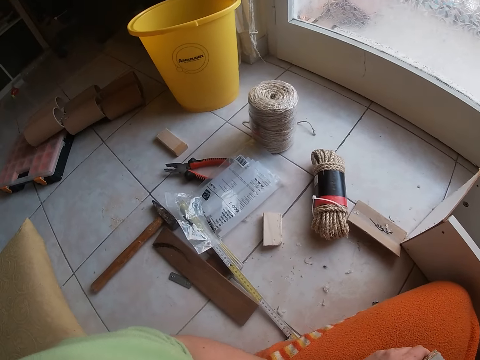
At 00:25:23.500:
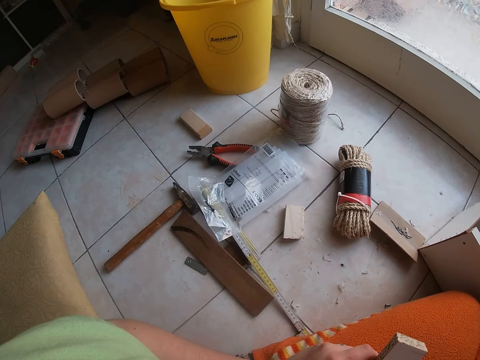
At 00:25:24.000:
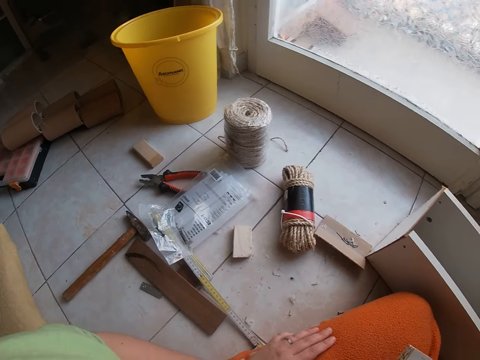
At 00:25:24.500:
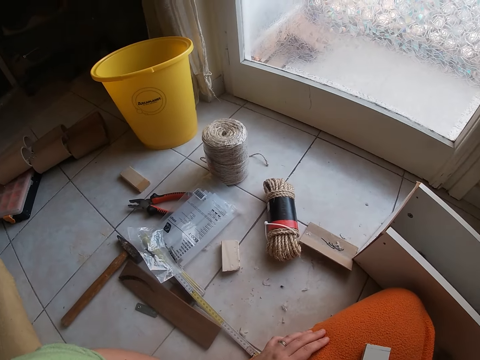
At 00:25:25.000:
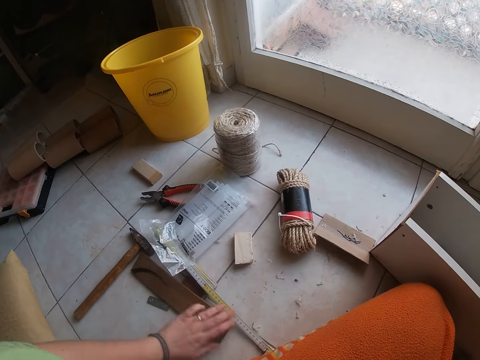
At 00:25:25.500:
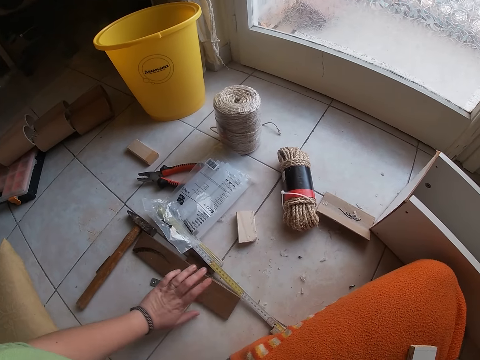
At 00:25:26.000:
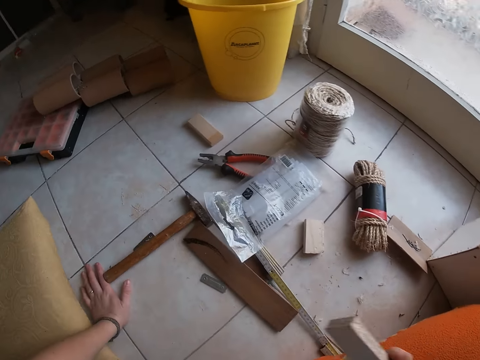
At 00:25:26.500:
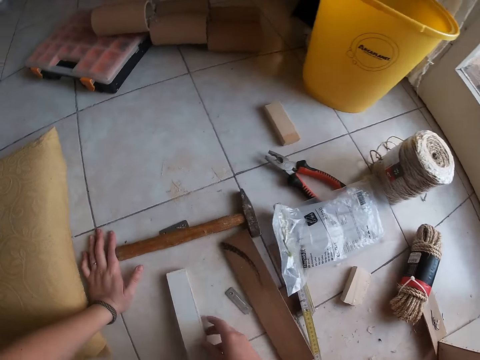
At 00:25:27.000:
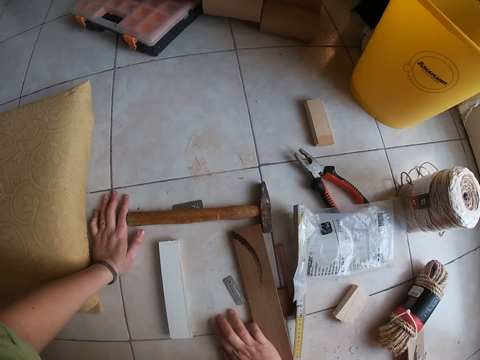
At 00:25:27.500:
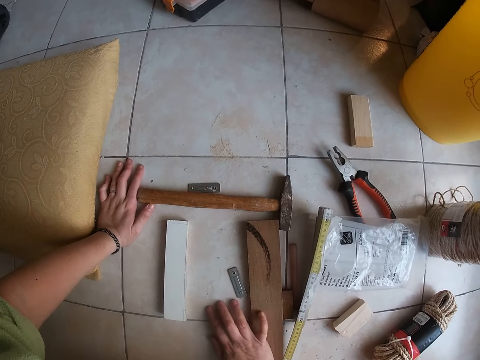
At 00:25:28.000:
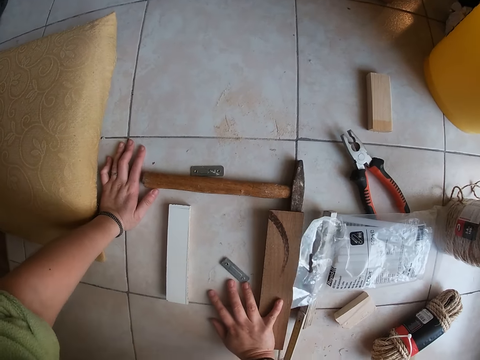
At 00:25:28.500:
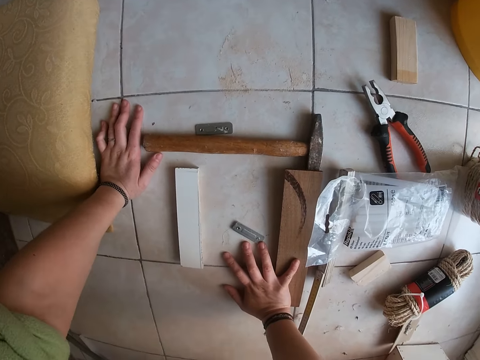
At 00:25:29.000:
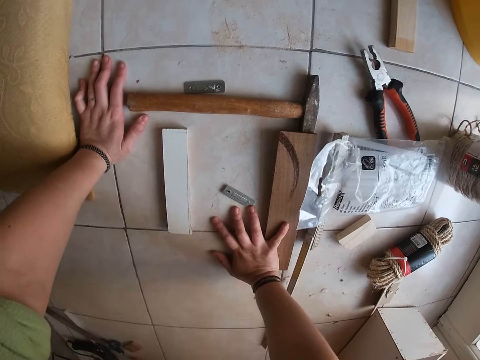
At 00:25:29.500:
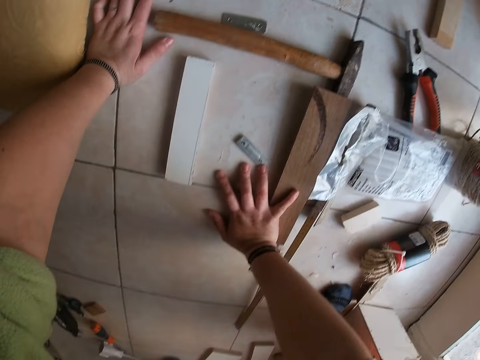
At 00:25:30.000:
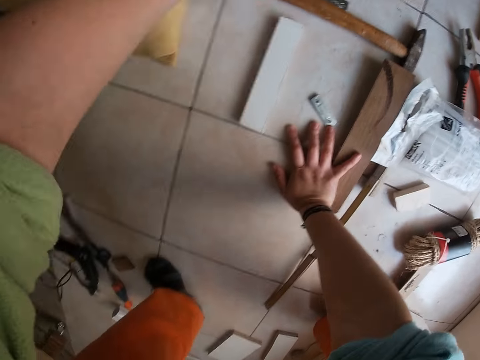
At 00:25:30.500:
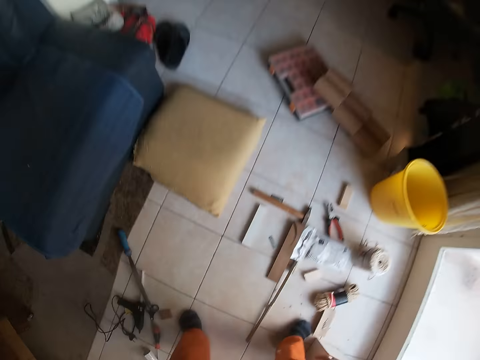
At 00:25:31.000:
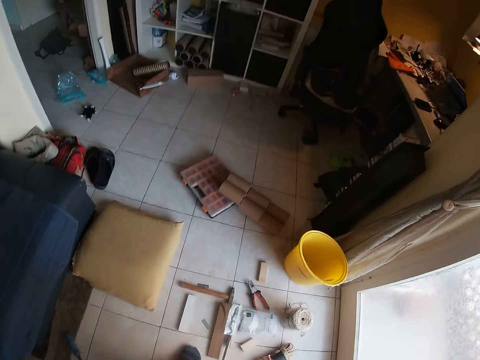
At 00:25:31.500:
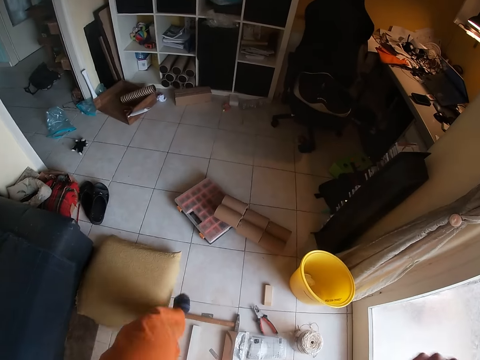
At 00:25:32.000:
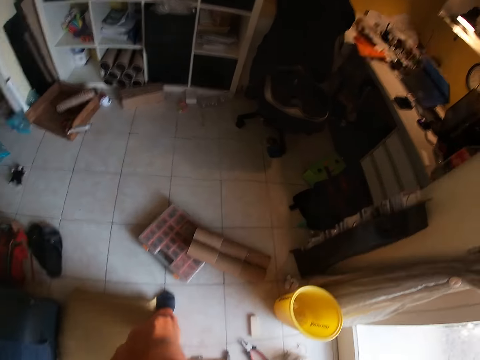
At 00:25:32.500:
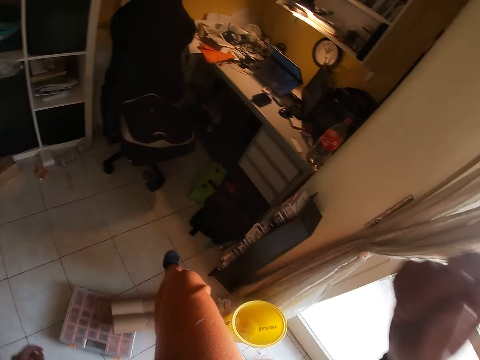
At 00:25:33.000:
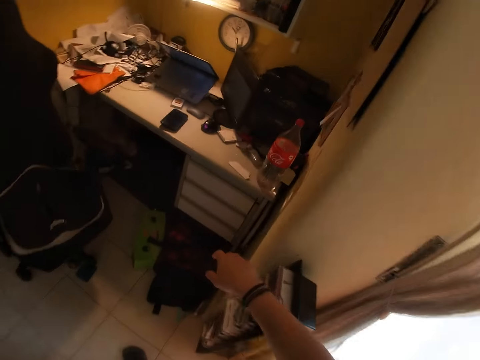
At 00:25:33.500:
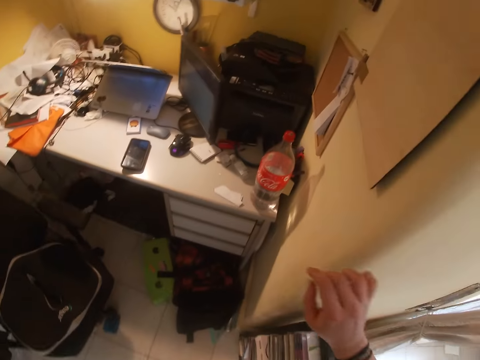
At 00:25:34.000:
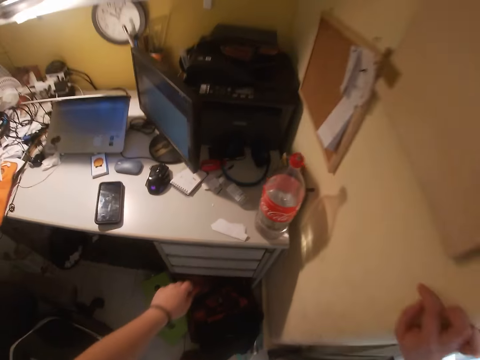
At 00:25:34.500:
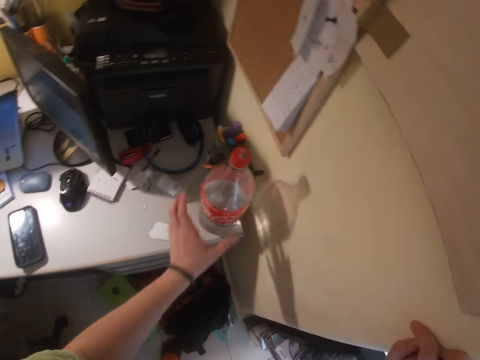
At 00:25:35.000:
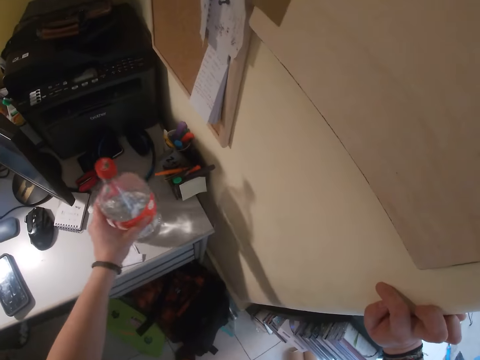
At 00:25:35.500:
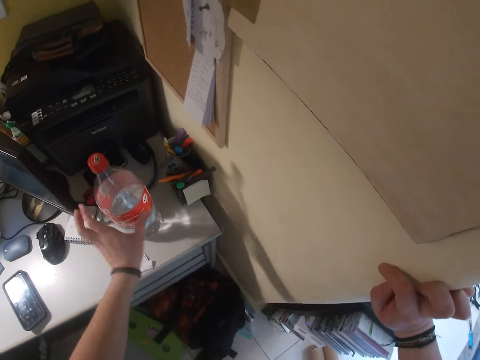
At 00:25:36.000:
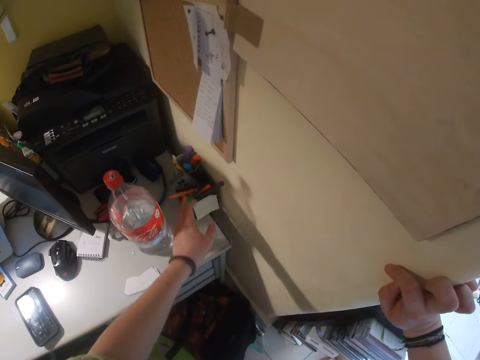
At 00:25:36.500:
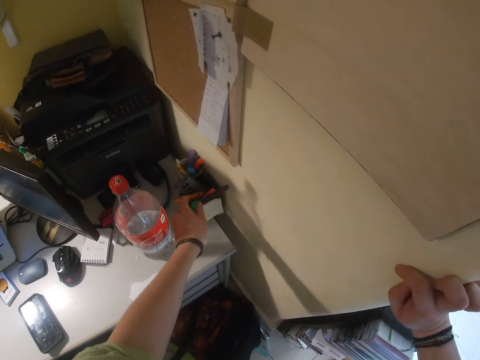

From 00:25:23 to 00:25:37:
The camera wearer passes the plywood from his left hand to his right hand. He touches a wood on the floor with his left hand. He drops the plywood on the floor with his right hand. He walks to a desk. He is standing up. He moves a bottle on the desk with his left hand. He is picking up the bottle.

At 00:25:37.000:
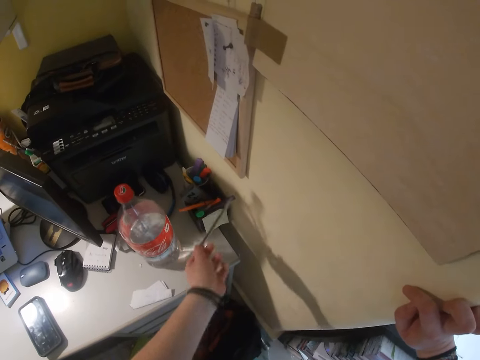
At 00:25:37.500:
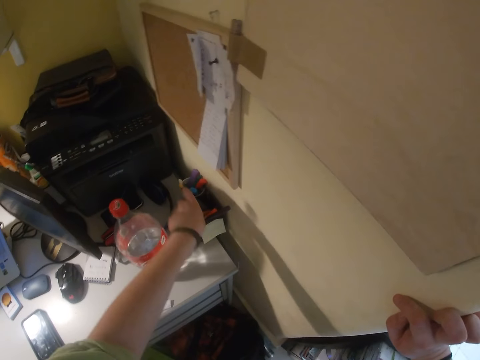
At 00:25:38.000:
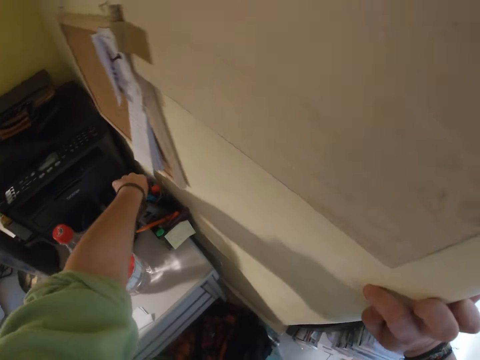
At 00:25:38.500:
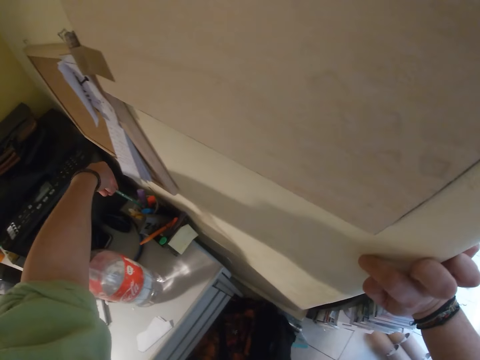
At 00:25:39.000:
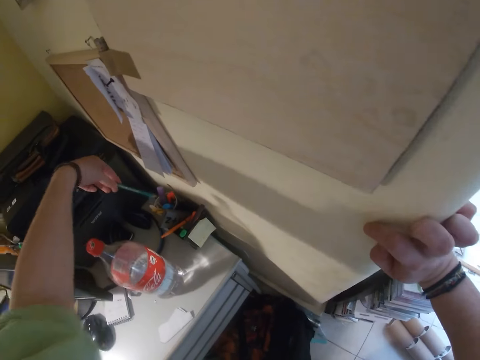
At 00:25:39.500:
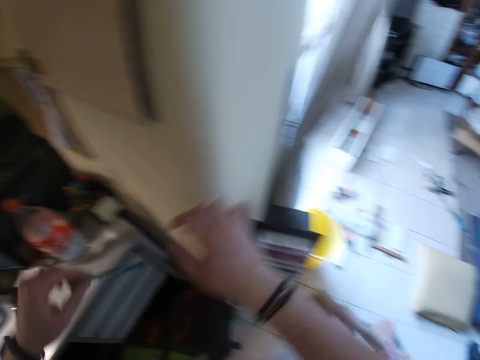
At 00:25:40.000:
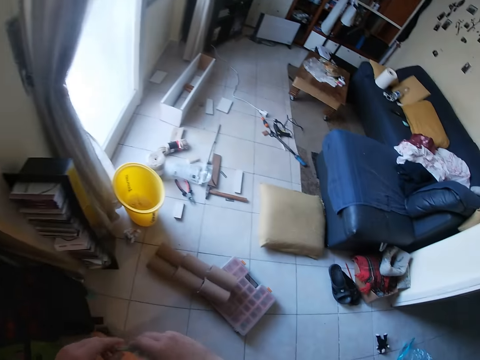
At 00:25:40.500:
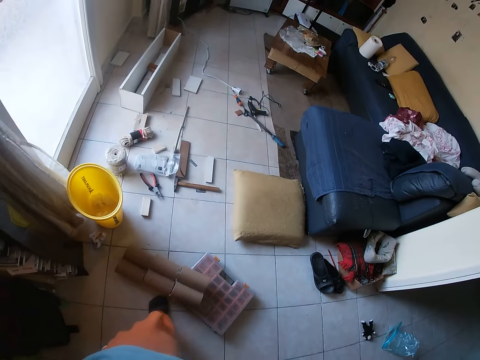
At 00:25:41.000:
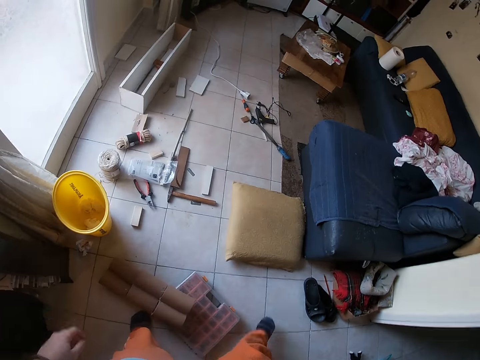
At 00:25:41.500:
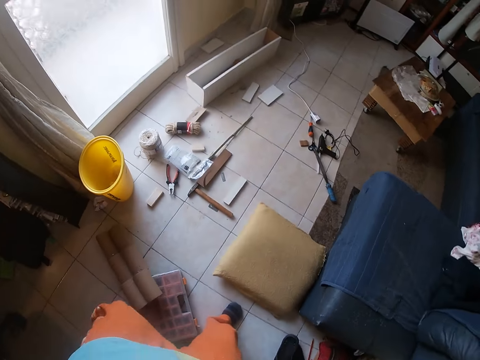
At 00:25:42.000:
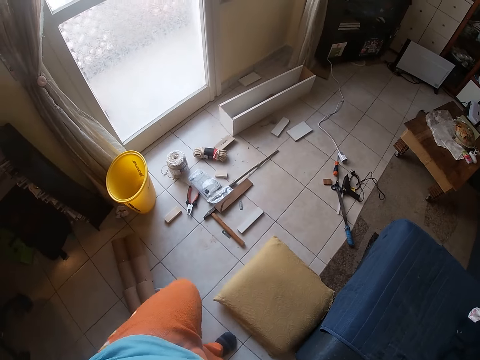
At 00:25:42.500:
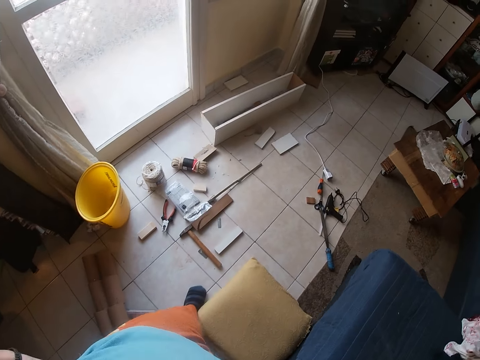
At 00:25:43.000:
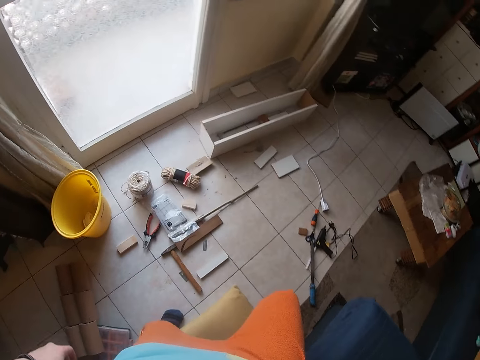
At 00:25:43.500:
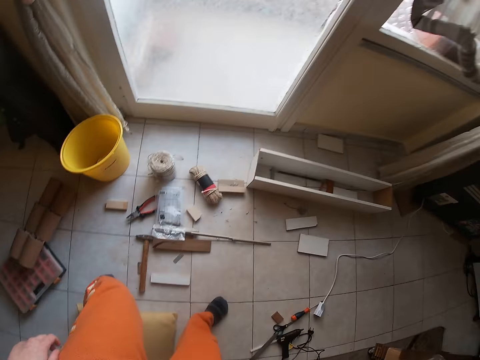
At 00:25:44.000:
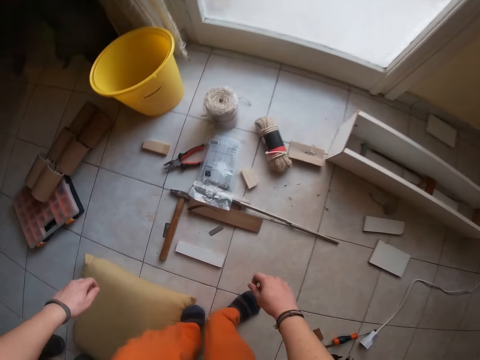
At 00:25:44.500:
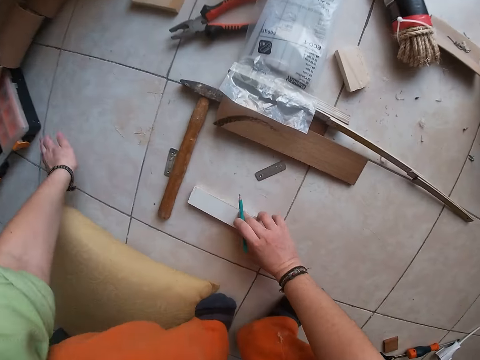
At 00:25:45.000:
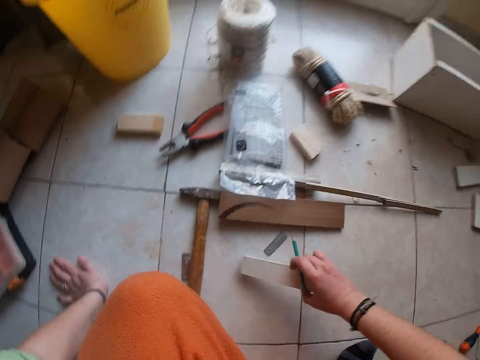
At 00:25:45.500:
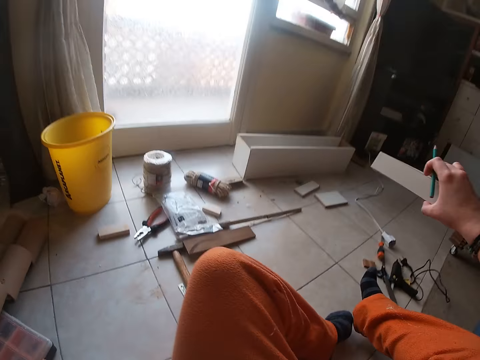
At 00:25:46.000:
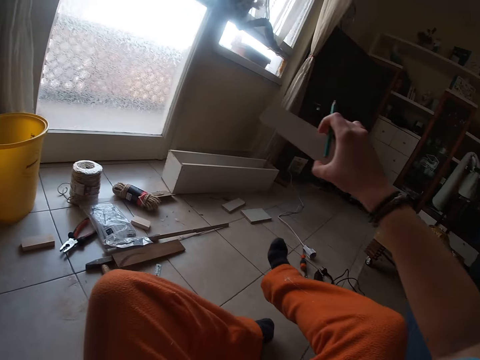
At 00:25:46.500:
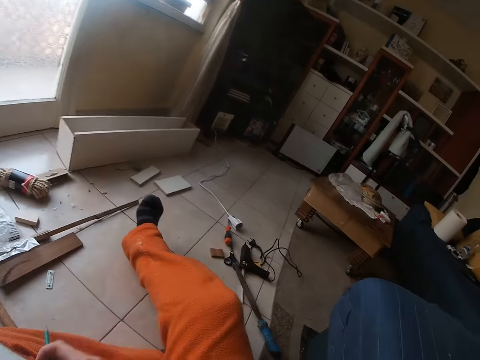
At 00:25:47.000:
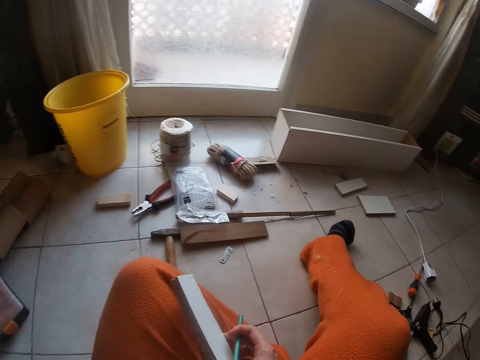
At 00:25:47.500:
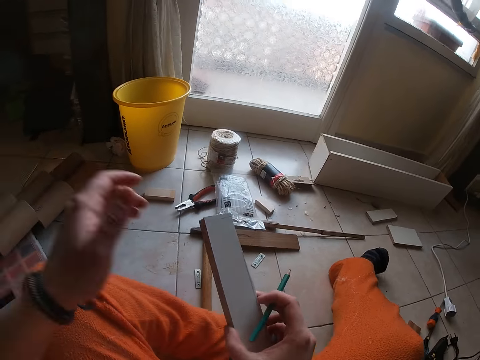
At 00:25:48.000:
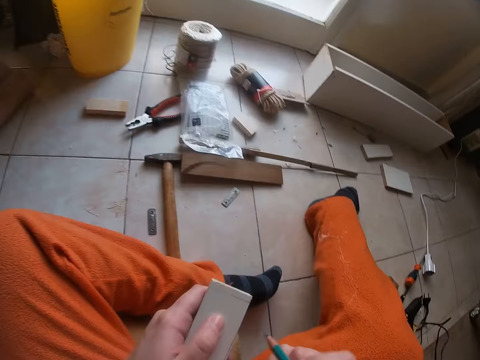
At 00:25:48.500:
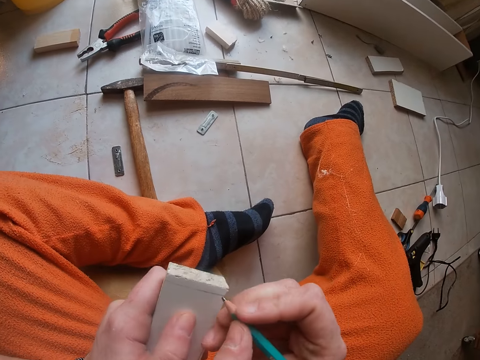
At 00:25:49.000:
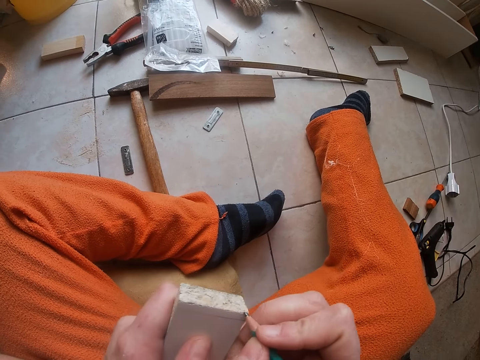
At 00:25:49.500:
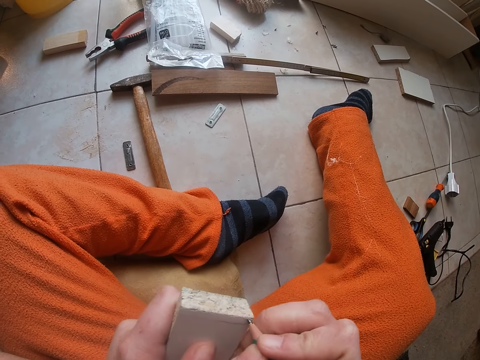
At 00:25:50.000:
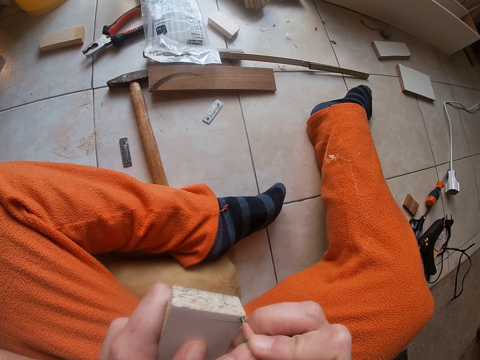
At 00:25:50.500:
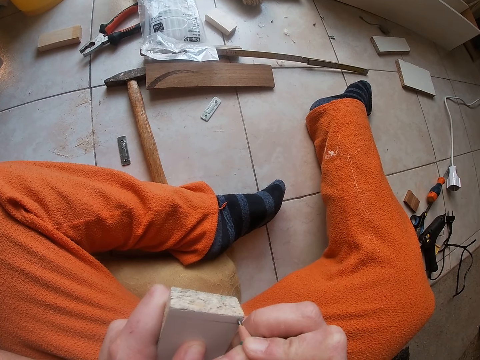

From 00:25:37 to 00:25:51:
The camera wearer picks up a pen on the desk with his left hand. He drops the pen on the desk with his left hand. He picks up a pencil on the desk with his left hand. He passes the pencil from his left hand to his right hand. He walks from the desk to the living room. He picks up the plywood with his right hand. He passes the plywood from his right hand to his left hand. He draws on the plywood with the pencil with his right hand.
